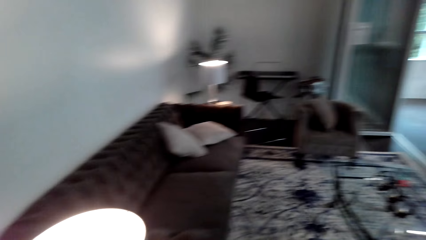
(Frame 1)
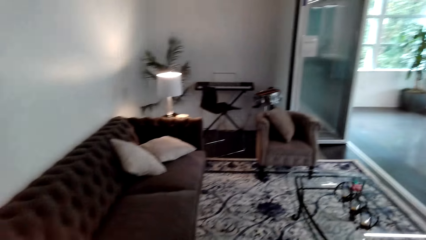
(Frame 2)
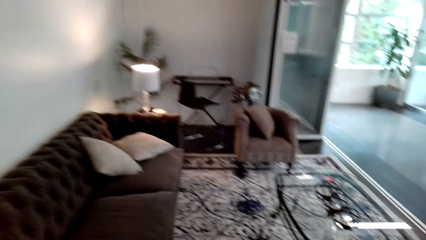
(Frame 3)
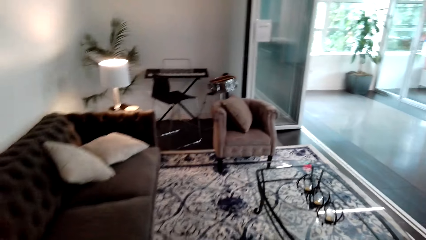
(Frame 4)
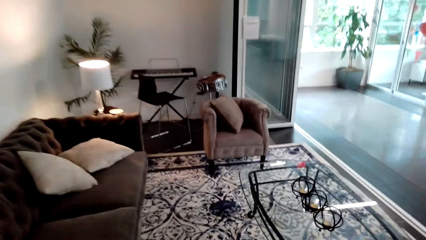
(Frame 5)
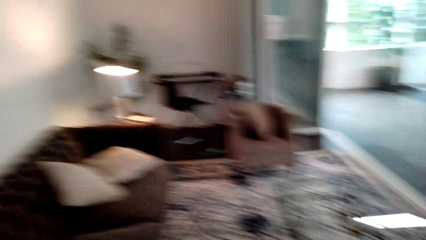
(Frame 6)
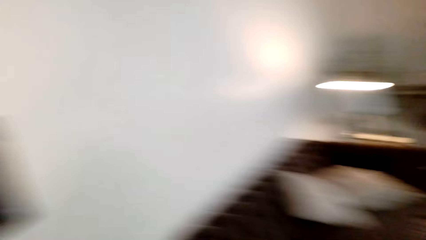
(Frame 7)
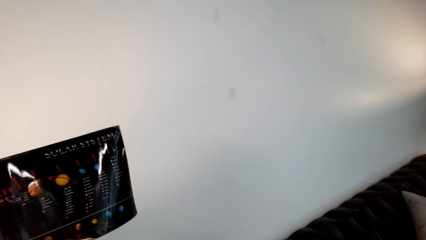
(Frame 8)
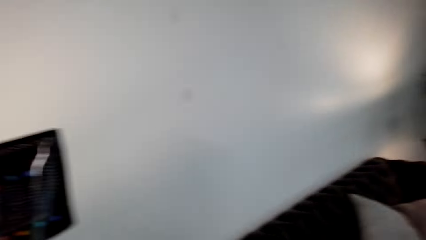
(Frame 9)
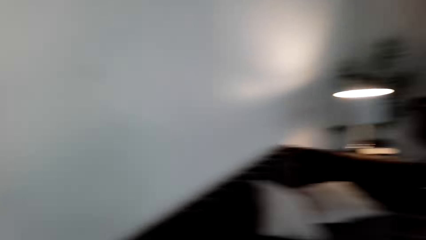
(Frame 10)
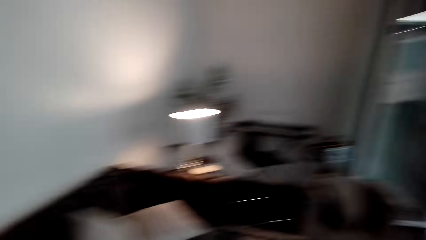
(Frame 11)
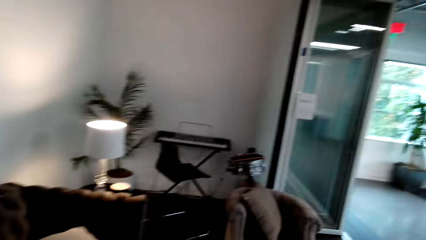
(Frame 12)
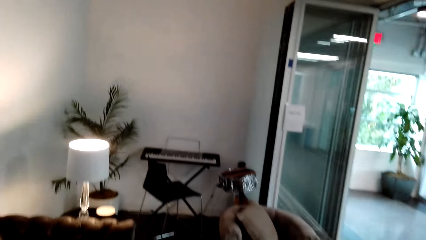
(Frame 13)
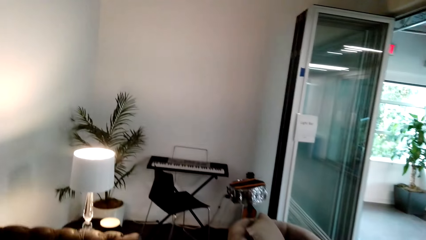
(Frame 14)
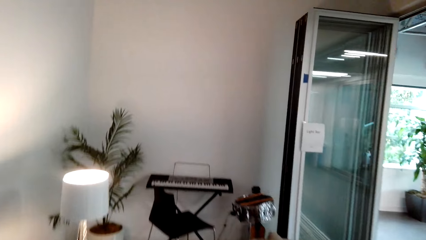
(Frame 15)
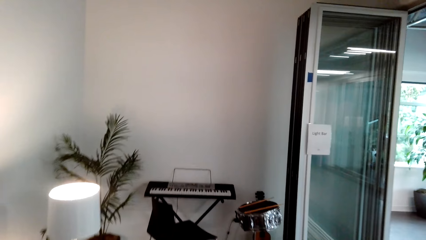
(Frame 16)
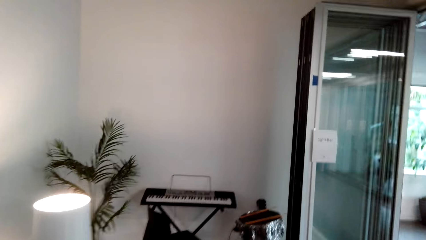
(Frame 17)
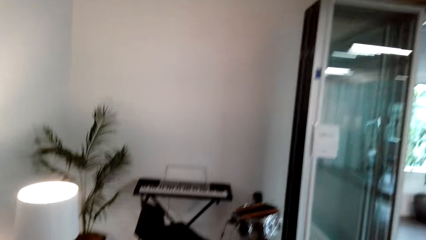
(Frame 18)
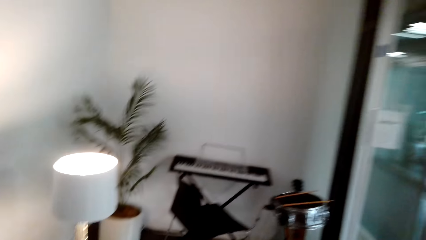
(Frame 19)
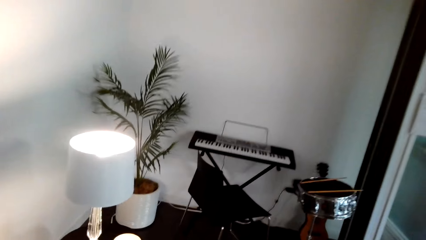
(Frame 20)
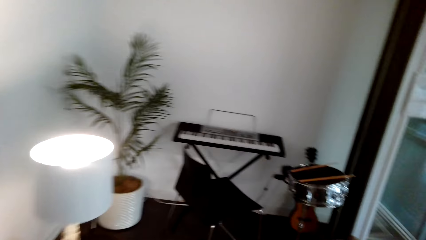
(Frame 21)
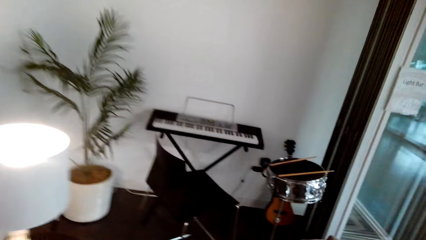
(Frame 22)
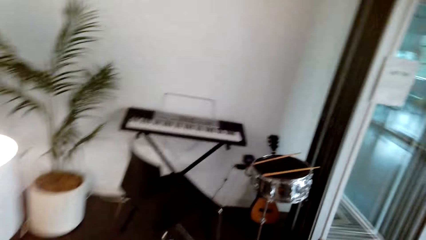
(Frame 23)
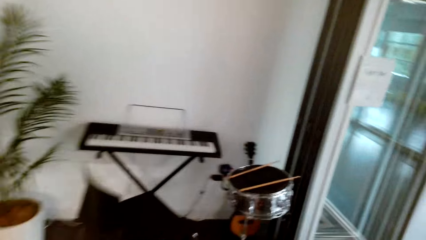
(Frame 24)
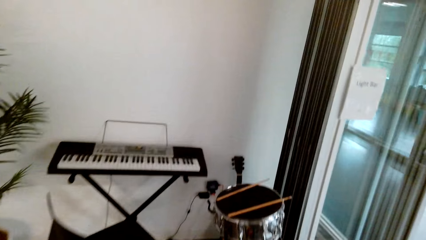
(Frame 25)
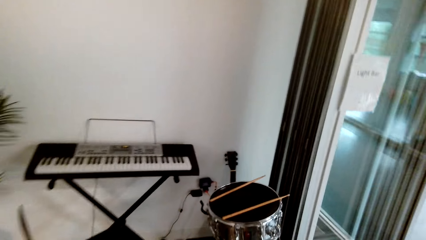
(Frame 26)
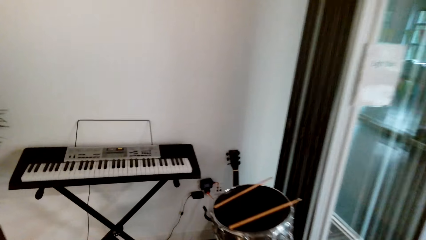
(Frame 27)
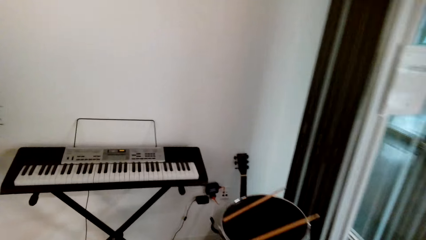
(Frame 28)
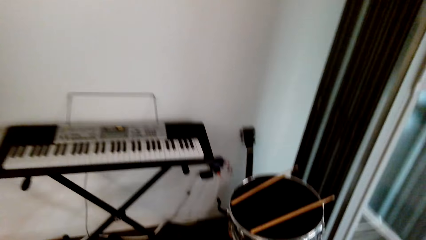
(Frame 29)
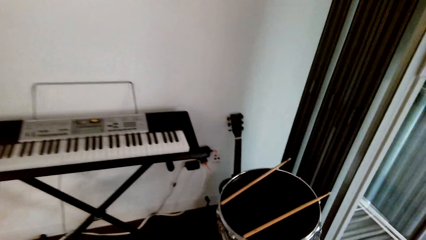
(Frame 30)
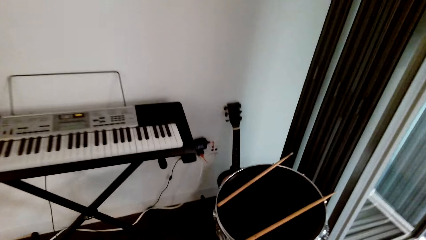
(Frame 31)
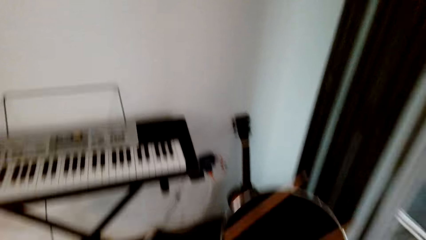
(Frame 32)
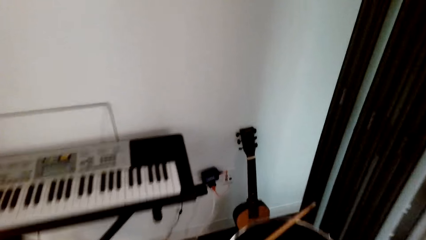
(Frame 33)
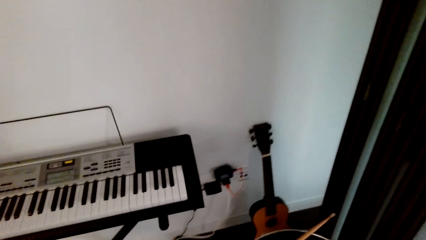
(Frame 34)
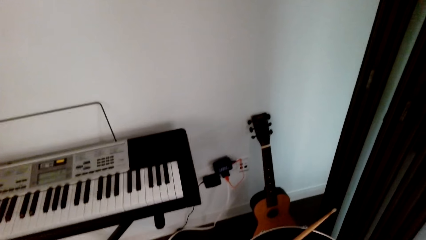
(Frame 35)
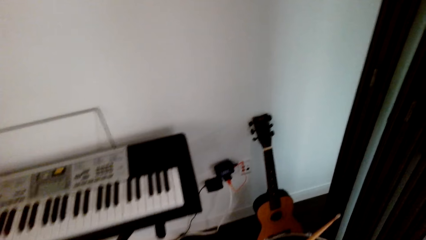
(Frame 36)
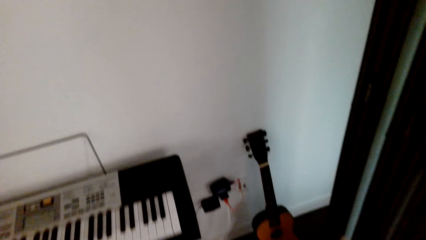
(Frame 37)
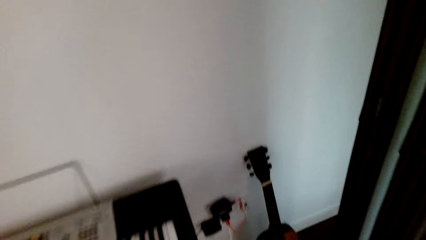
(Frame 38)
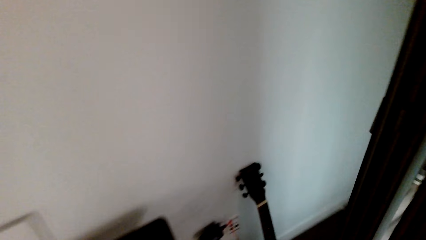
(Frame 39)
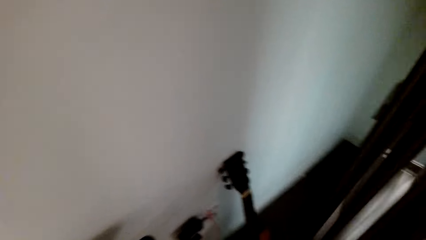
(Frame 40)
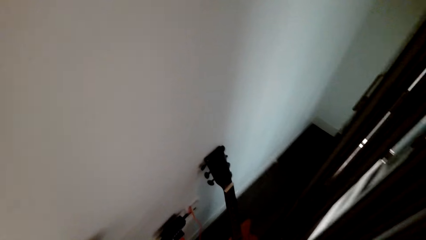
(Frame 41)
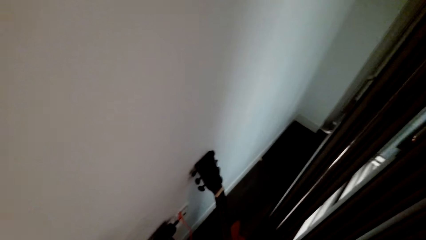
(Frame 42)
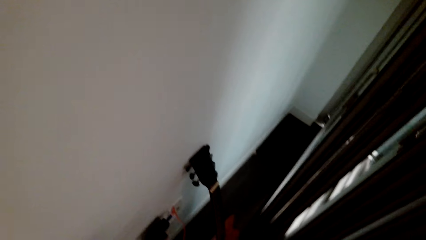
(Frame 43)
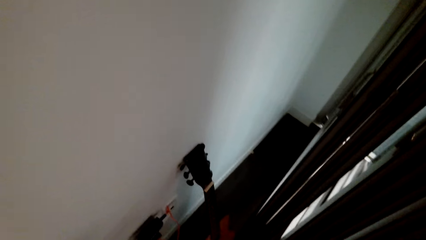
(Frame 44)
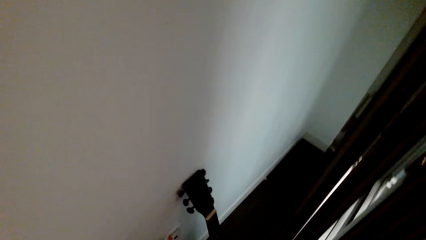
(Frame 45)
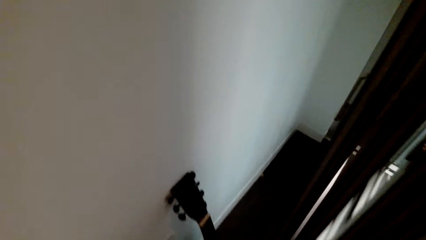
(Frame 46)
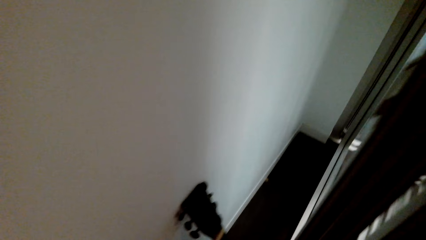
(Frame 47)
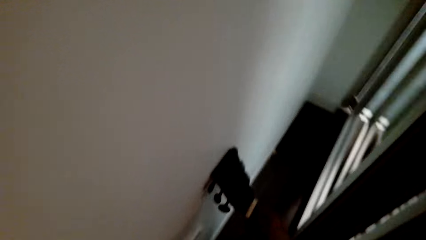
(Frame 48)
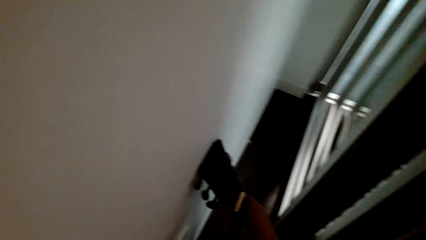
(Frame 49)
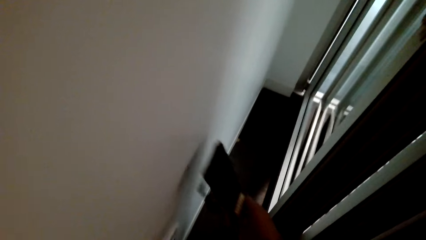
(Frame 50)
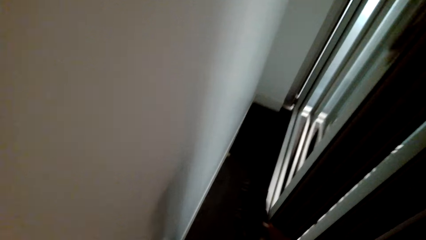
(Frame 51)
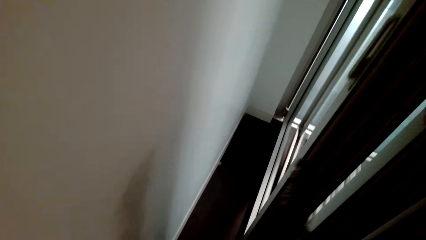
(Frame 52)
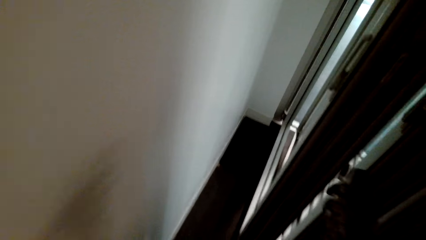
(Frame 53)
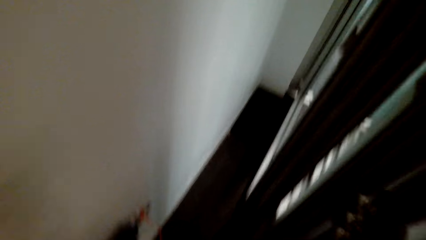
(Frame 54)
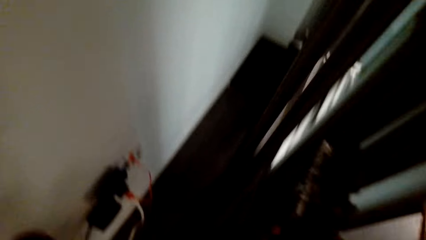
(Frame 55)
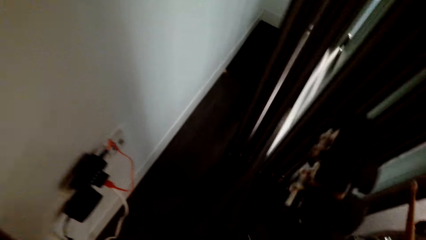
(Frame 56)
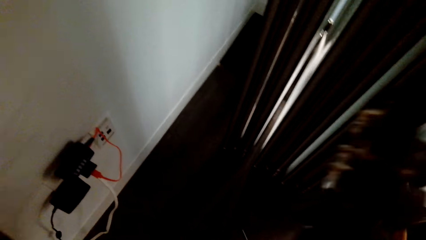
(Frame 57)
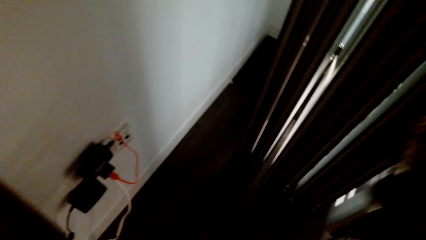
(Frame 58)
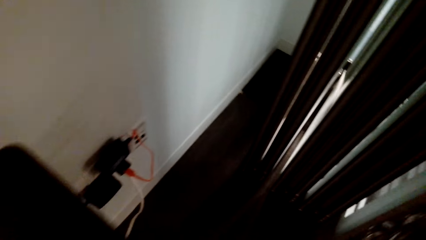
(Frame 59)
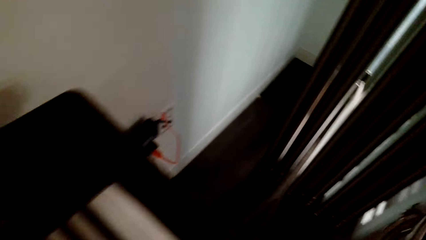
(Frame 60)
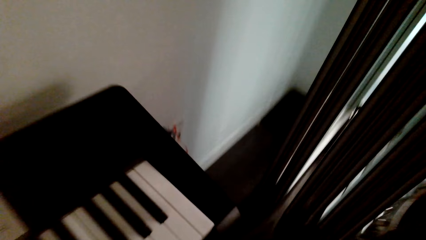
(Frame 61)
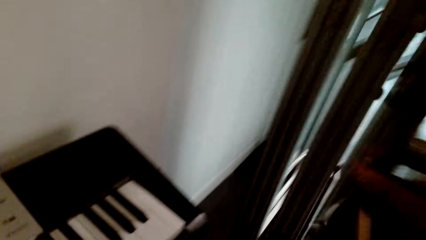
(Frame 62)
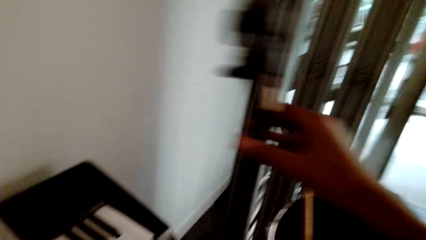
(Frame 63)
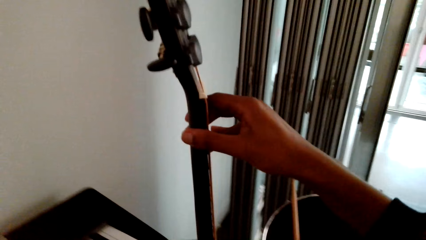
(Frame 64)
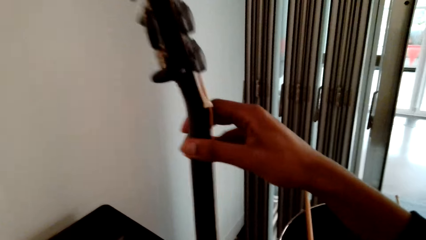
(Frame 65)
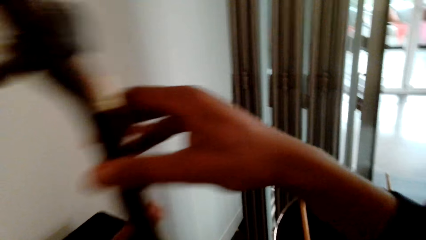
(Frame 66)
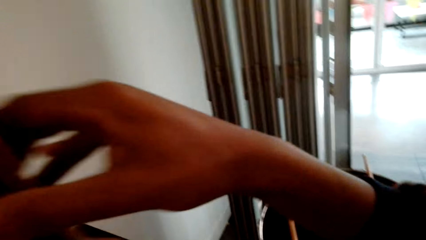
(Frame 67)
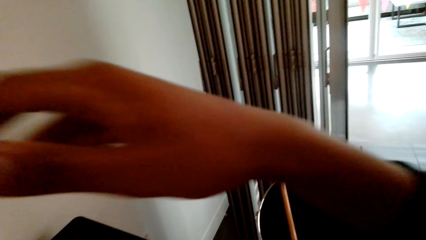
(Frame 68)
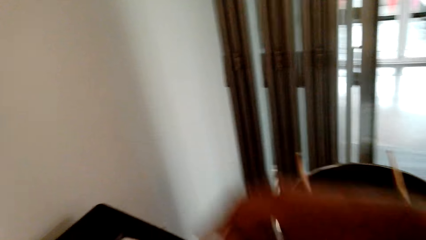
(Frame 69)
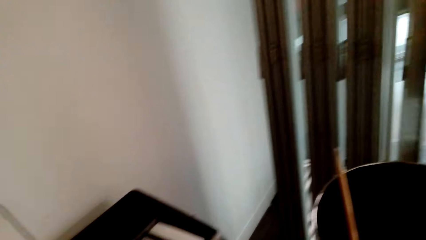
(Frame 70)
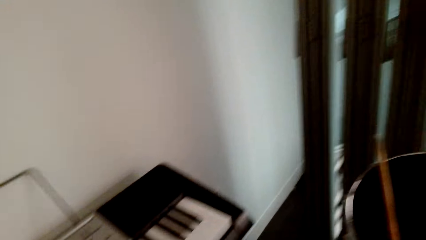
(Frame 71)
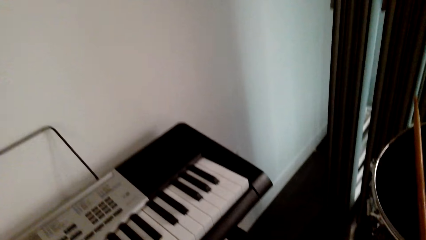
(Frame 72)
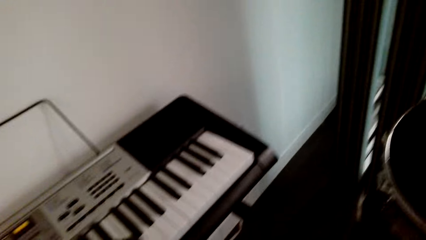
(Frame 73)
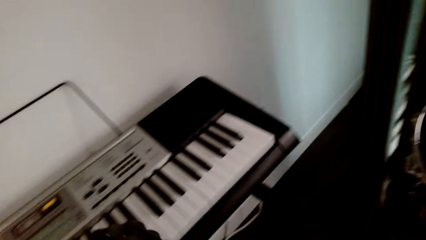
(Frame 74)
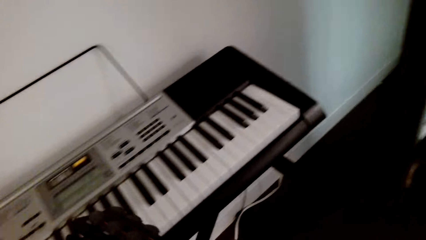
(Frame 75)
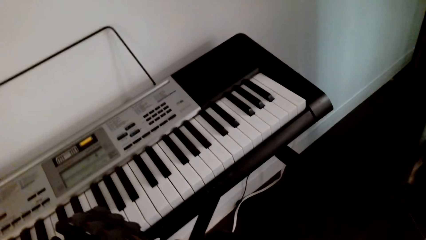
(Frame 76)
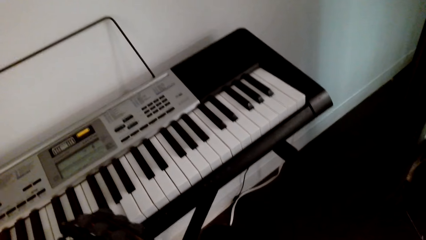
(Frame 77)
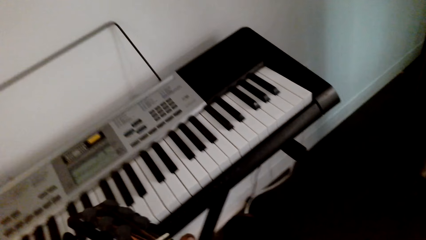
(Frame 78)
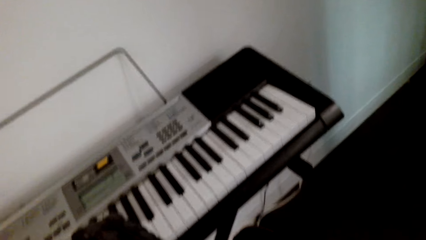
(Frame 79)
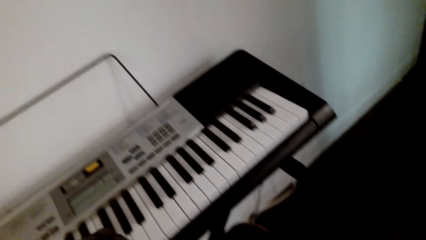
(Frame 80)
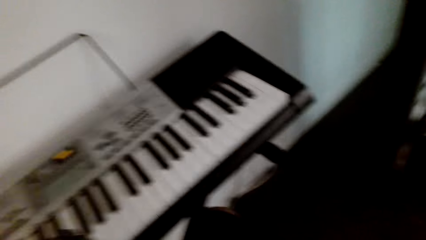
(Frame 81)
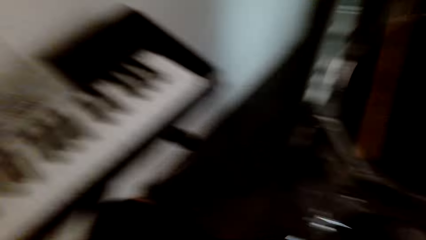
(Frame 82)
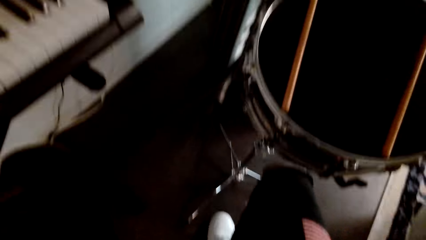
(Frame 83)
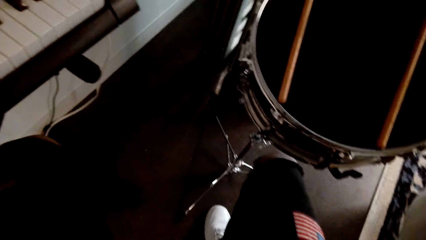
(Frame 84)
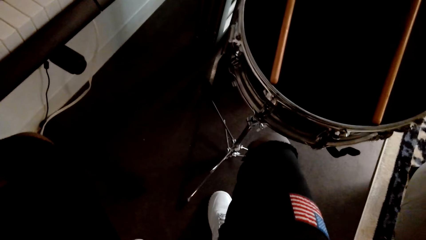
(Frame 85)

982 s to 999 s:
The camera wearer walks towards the sitting area. They pick up a guitar. They look at the guitar. They hold the guitar with the left hand.
